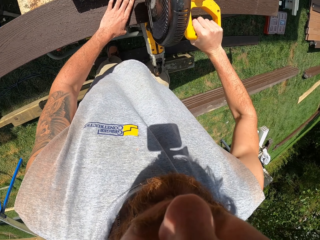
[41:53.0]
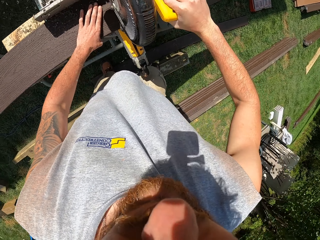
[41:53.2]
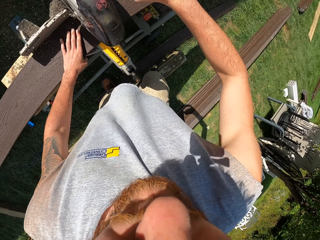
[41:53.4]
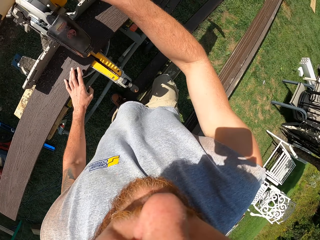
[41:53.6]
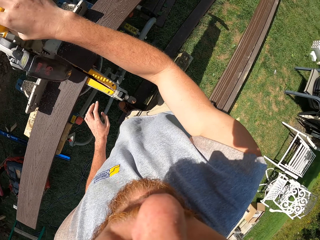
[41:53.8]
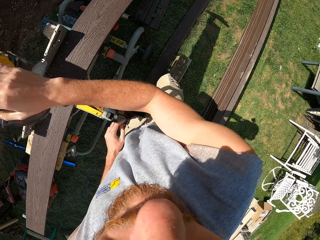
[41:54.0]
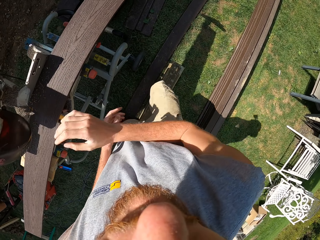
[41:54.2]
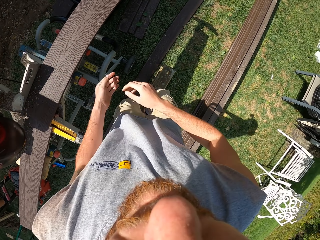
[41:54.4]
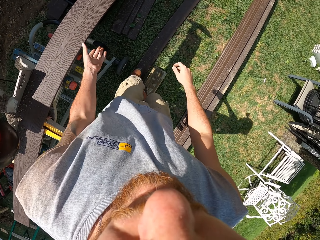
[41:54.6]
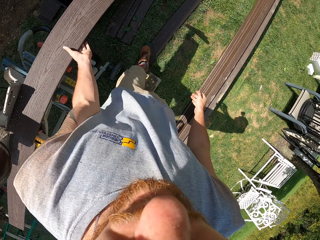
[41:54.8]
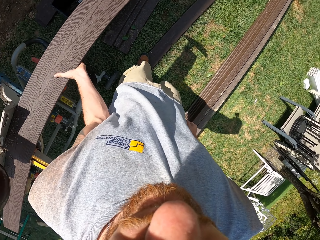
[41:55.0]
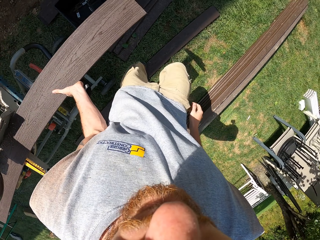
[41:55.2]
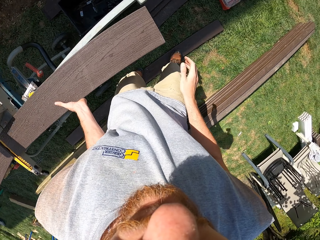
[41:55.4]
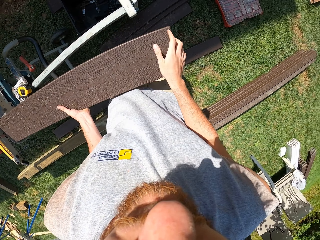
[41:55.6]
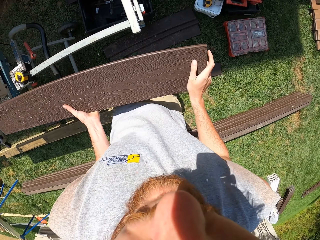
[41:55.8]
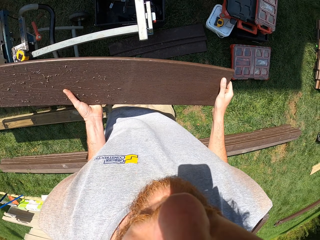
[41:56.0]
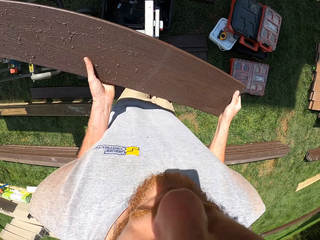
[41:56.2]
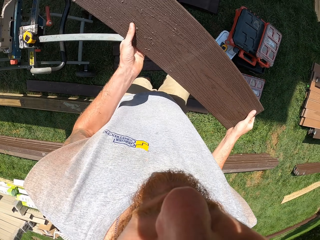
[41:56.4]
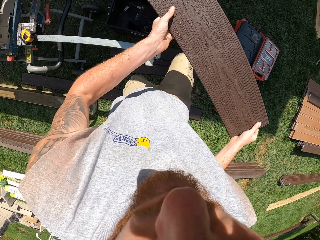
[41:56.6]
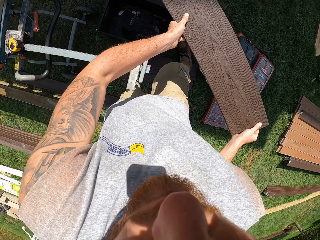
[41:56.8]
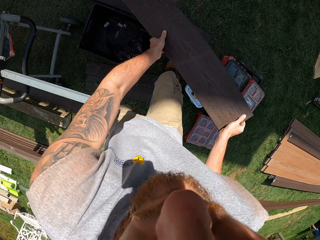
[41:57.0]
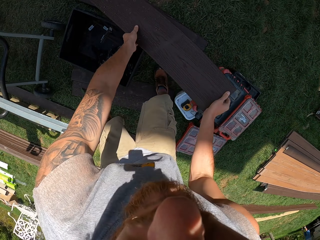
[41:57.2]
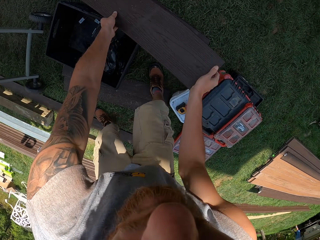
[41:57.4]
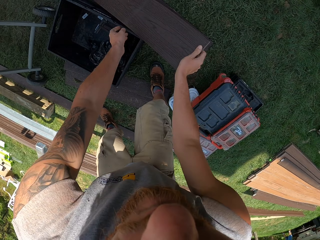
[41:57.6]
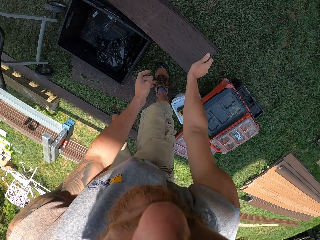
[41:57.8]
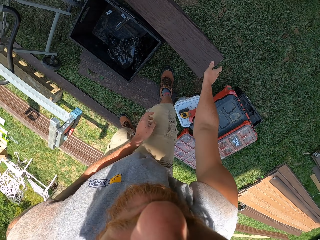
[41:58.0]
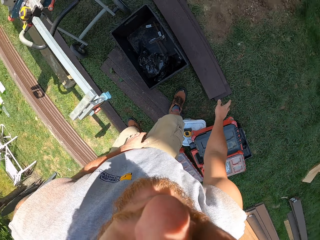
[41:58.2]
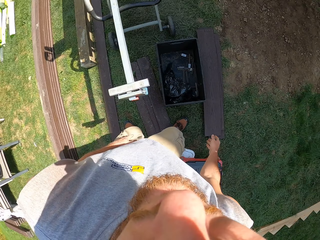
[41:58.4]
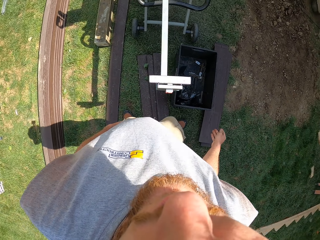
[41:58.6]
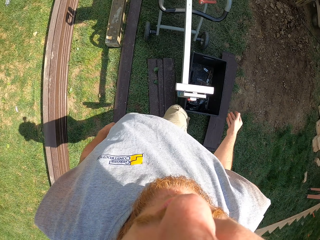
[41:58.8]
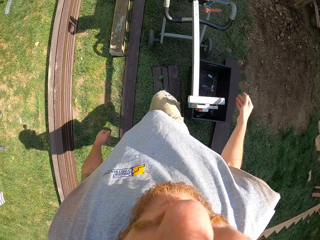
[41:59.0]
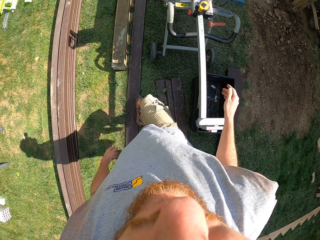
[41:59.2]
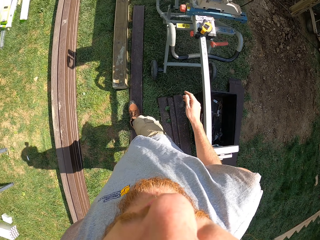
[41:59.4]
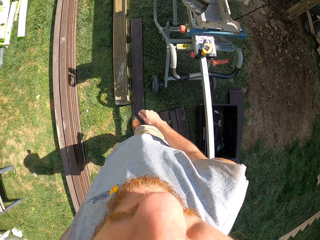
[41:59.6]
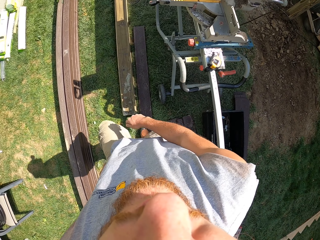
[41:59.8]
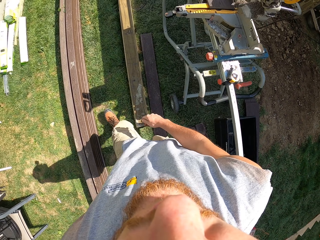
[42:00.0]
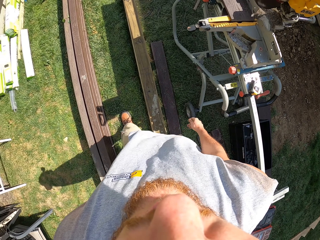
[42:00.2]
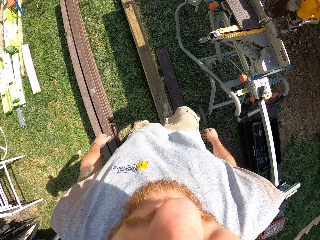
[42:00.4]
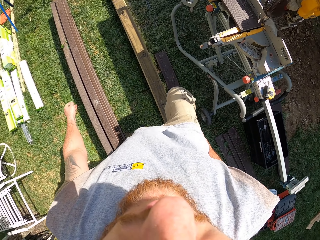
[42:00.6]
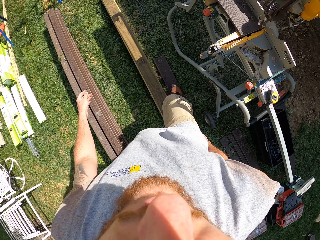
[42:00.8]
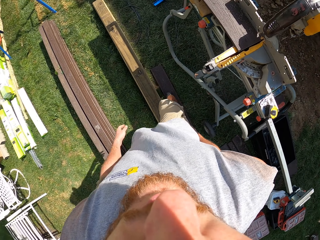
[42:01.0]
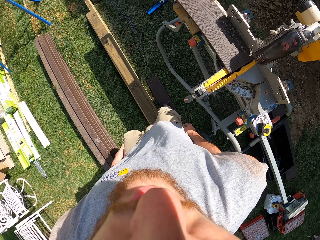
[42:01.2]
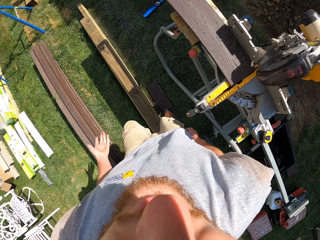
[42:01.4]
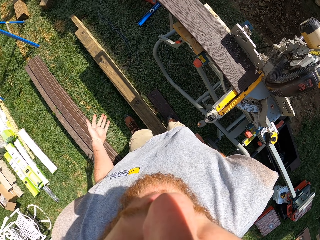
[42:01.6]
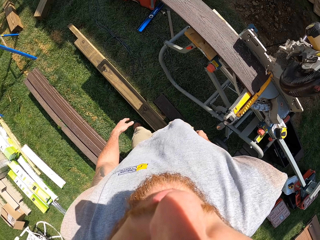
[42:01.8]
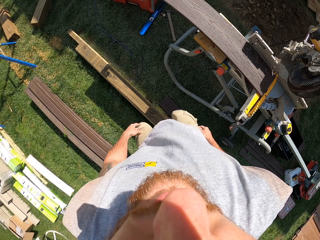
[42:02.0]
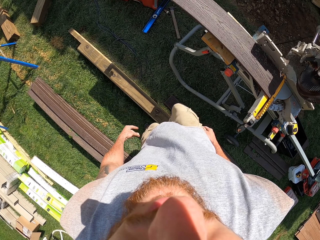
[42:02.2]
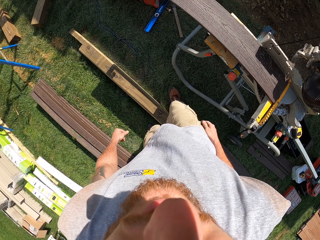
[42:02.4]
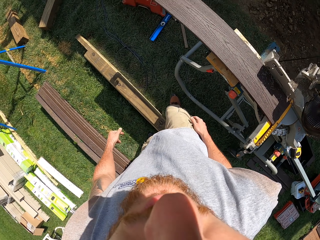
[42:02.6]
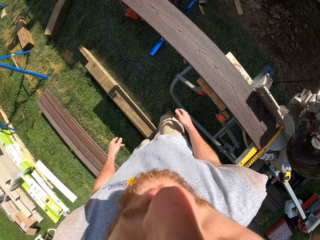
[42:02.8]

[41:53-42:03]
The camera wearer picks up a wood piece. They put down the wood piece. They walk around the compound.

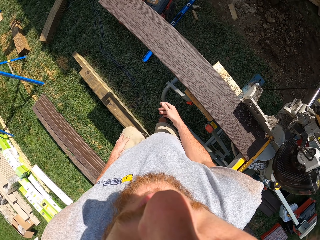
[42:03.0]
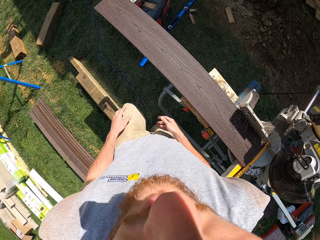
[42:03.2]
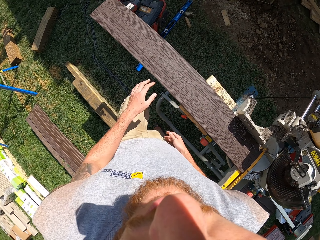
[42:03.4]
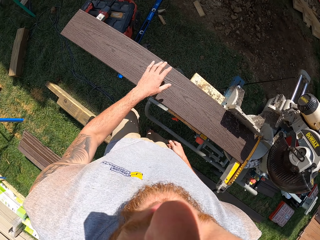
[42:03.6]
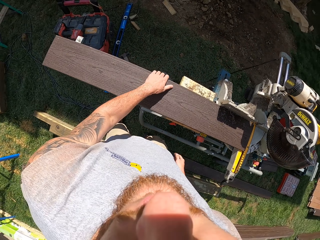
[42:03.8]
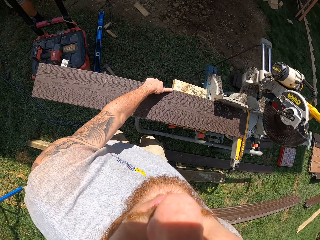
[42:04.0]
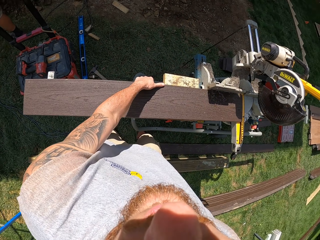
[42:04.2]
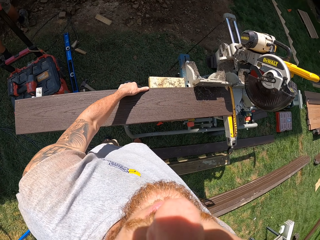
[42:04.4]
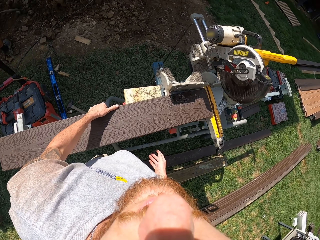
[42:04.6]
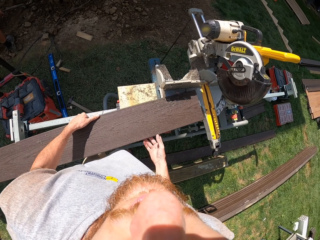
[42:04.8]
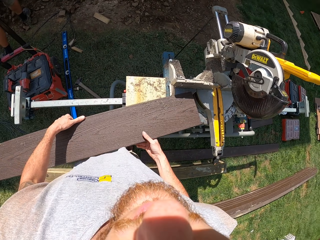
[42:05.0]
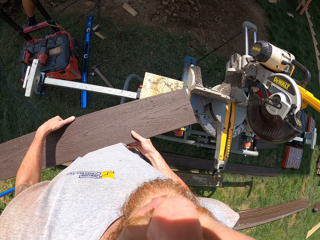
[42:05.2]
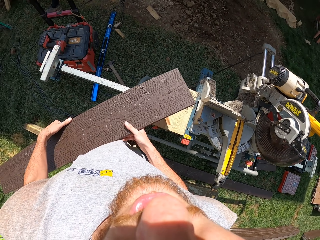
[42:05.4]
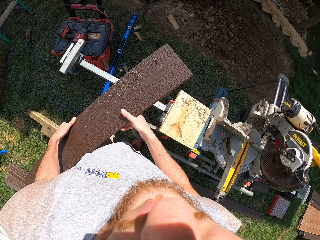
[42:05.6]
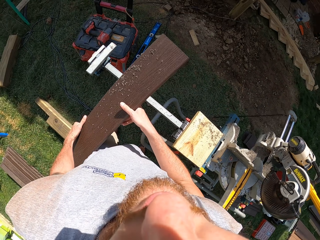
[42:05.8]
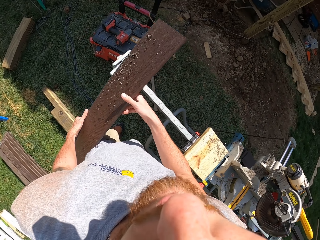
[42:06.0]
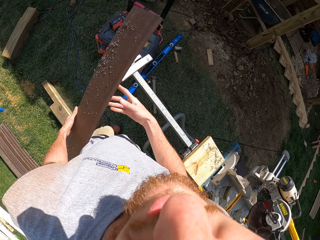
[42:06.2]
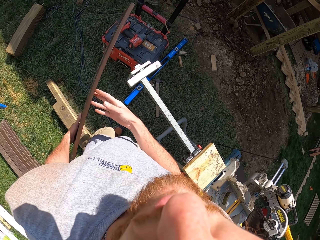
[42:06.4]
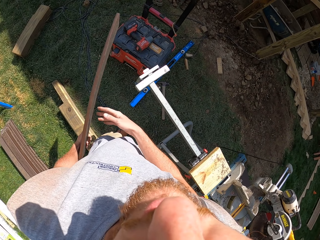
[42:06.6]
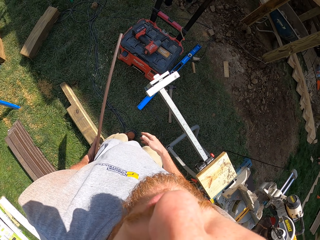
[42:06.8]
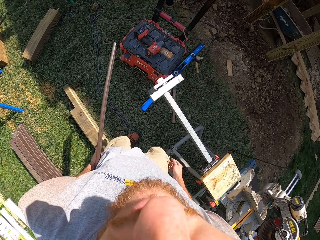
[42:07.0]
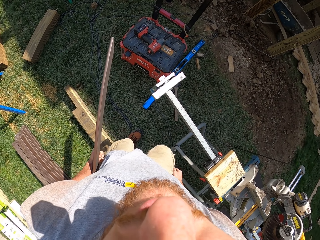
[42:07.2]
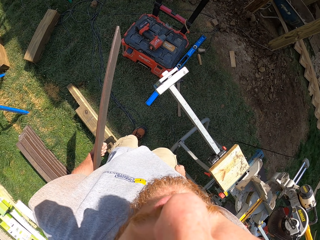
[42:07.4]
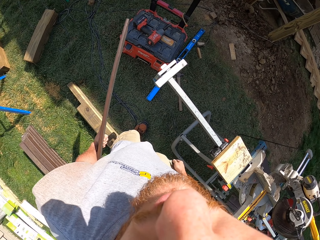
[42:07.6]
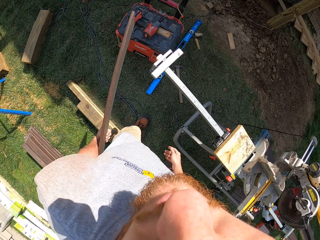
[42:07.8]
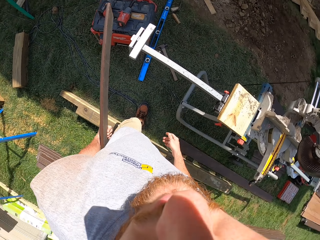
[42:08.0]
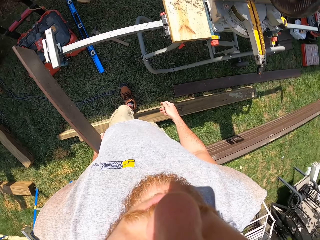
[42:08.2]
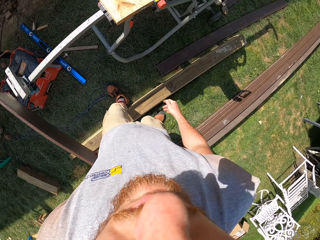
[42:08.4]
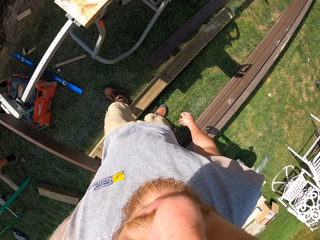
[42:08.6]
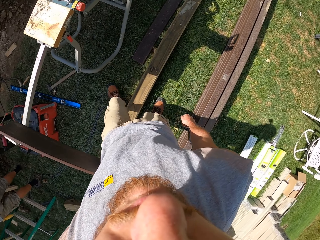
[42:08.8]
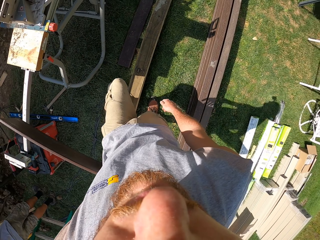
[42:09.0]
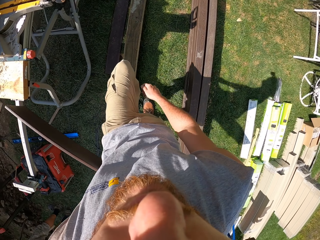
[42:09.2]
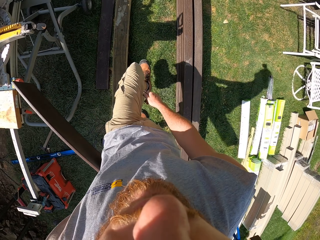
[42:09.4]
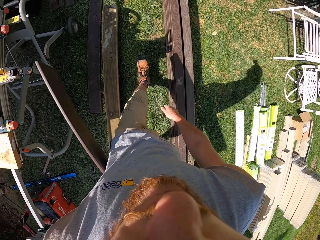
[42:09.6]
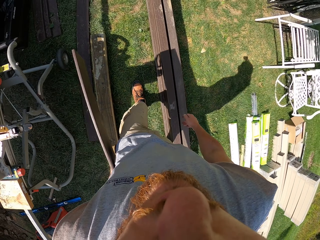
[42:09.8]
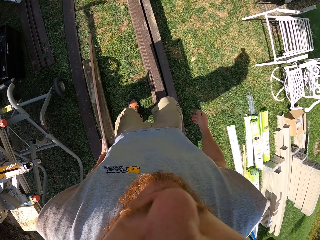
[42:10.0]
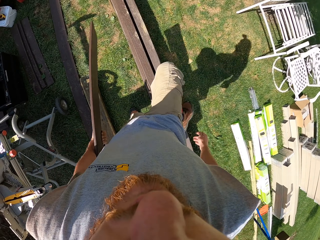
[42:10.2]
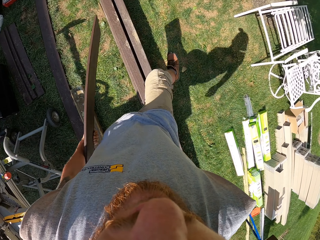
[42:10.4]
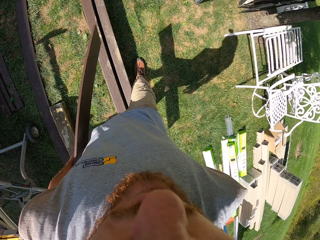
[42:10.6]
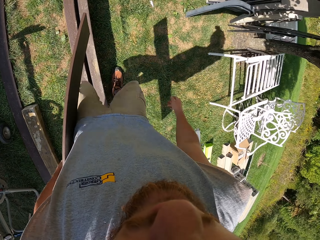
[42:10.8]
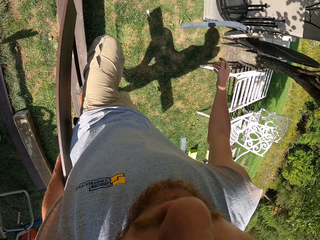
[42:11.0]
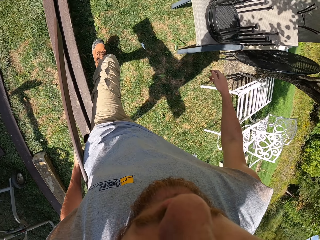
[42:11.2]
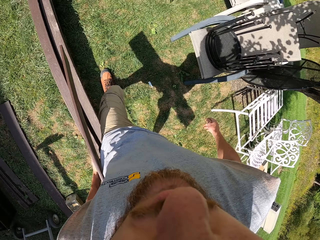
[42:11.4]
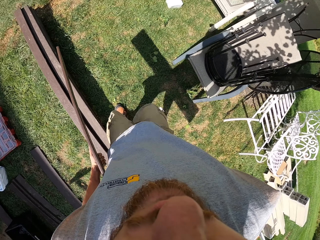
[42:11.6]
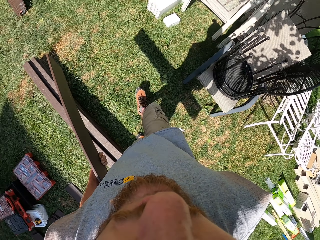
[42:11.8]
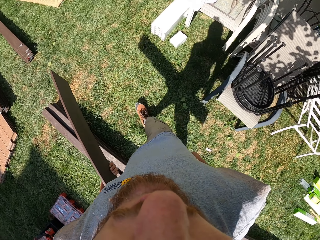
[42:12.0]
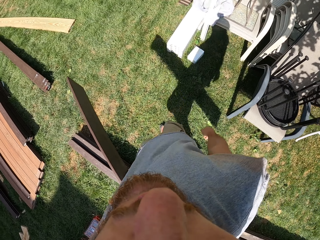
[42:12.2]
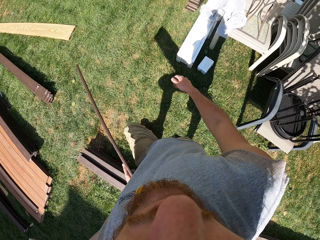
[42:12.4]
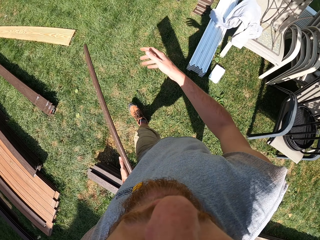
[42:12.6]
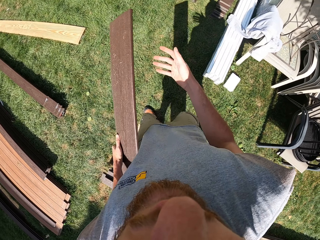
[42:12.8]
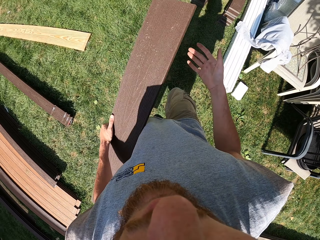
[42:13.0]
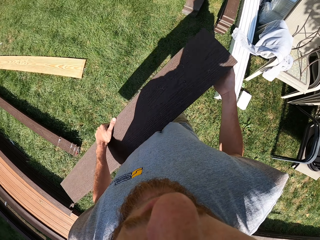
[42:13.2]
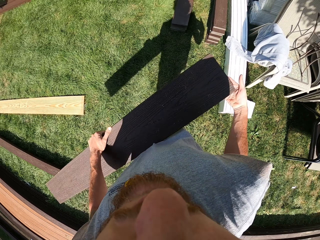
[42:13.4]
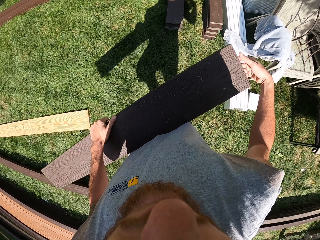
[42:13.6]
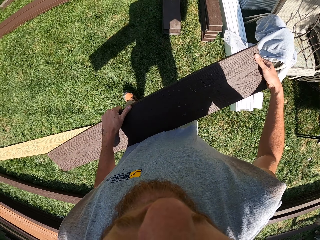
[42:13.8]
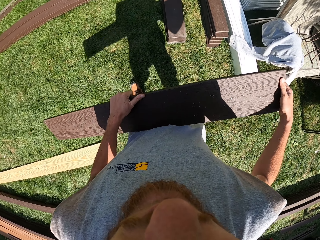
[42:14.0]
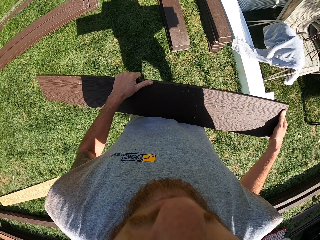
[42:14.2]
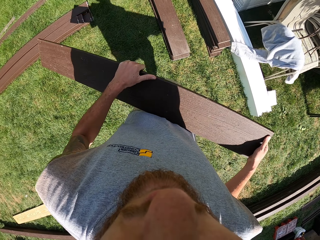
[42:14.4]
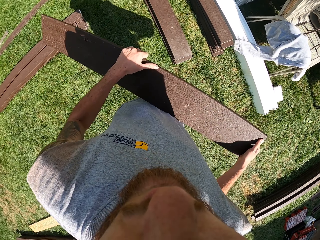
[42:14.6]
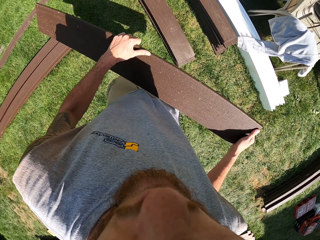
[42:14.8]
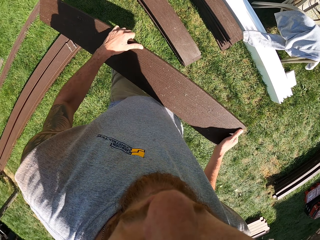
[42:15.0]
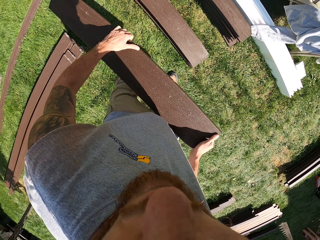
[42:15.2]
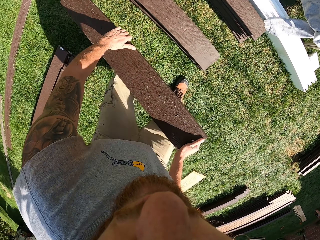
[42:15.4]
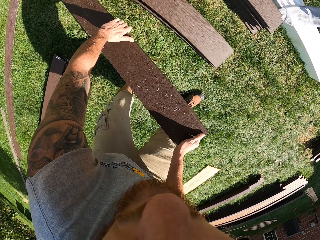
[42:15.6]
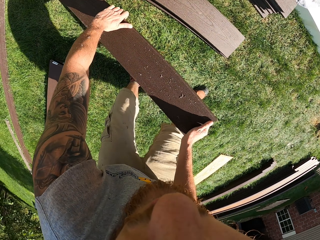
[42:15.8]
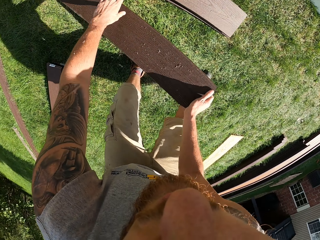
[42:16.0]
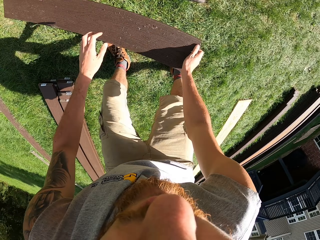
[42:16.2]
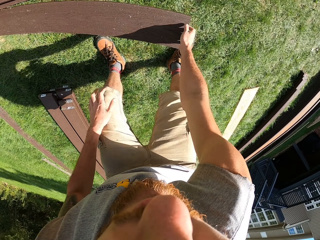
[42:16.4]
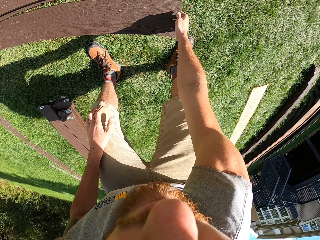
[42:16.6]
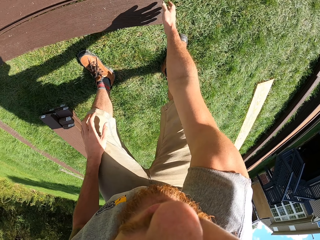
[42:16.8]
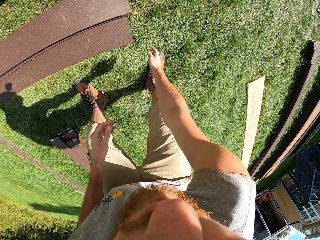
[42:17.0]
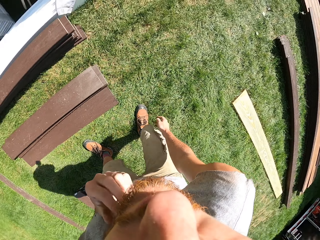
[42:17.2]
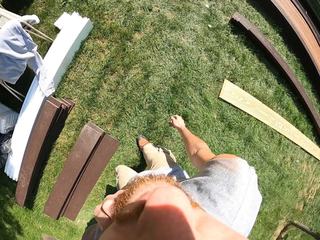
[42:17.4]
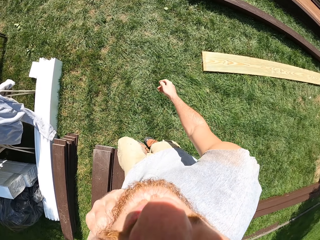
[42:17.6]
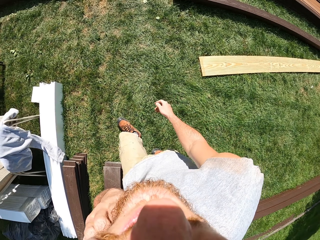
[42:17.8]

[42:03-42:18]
The camera wearer holds the wood. They pick up the wood piece. They walk around the compound. They put the wood on the grass.
